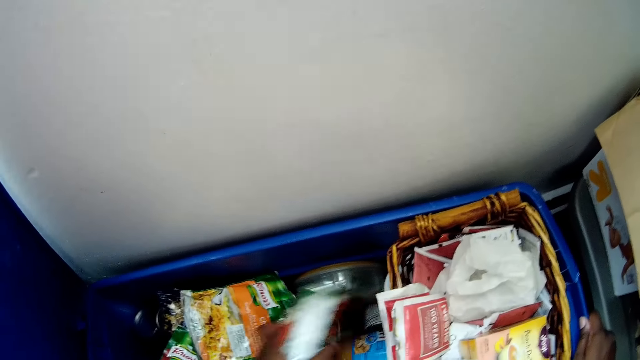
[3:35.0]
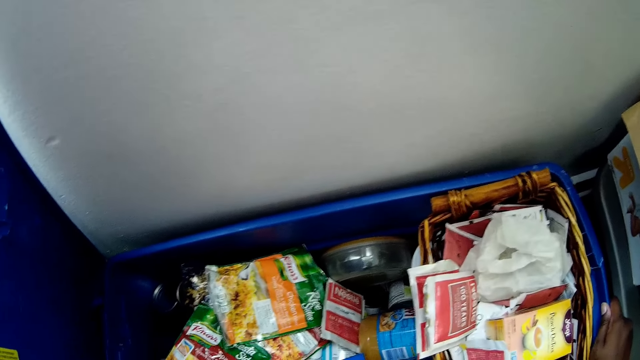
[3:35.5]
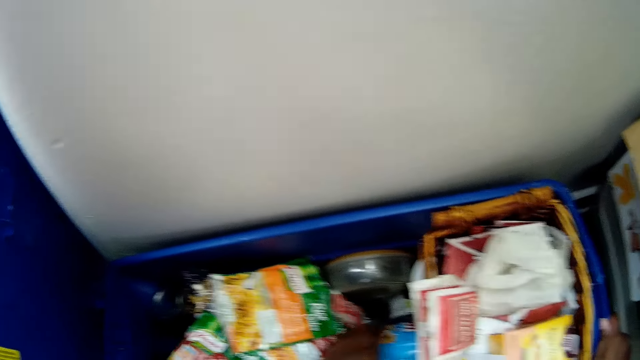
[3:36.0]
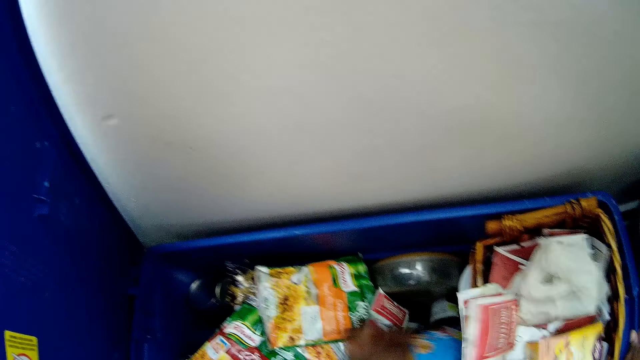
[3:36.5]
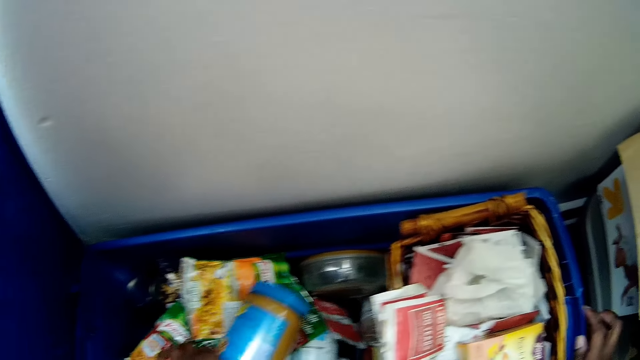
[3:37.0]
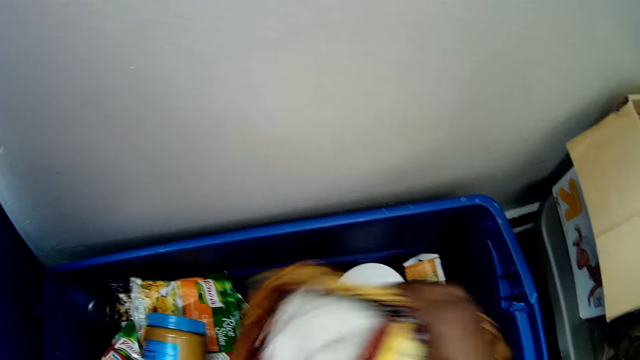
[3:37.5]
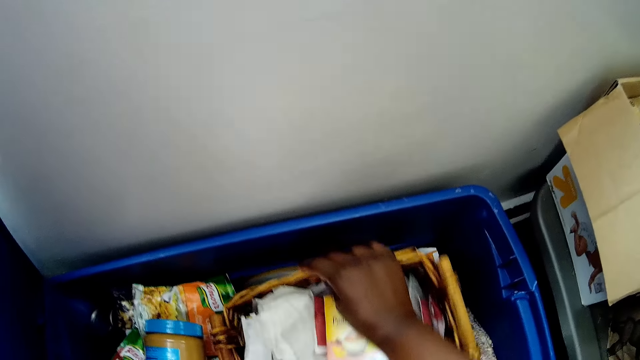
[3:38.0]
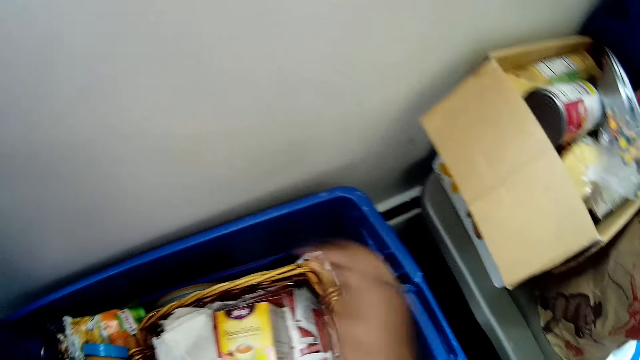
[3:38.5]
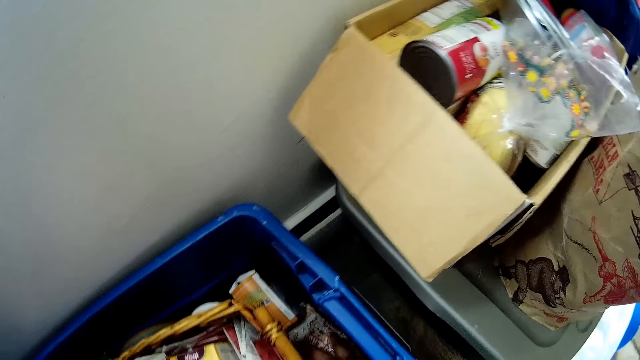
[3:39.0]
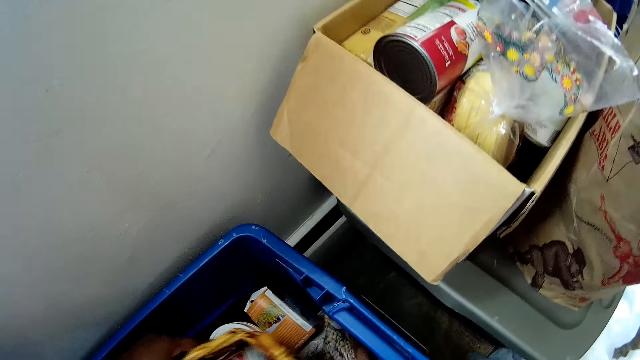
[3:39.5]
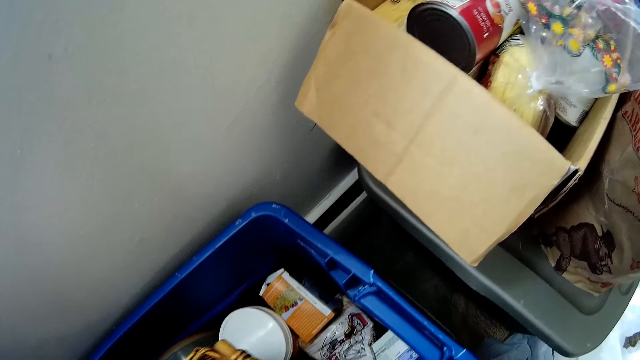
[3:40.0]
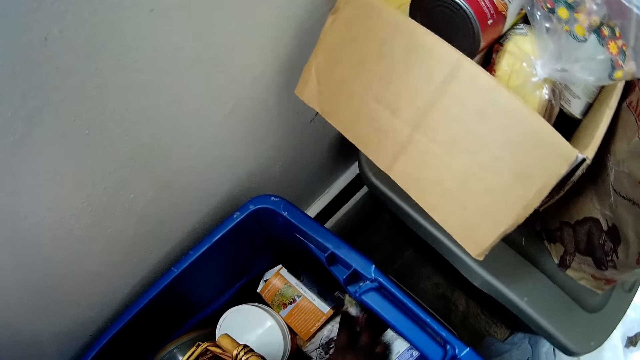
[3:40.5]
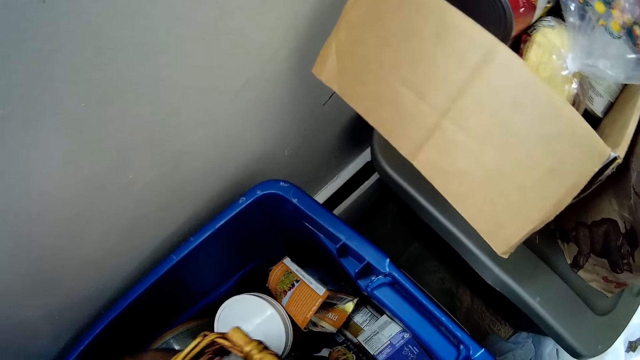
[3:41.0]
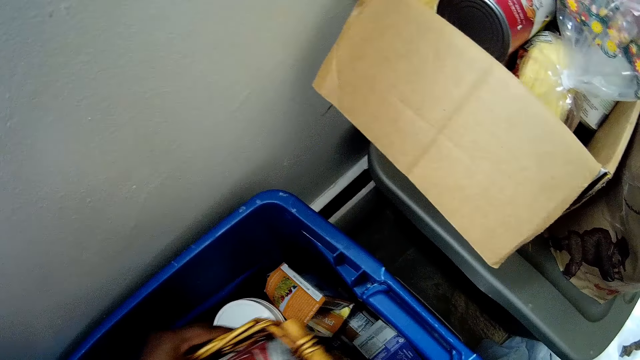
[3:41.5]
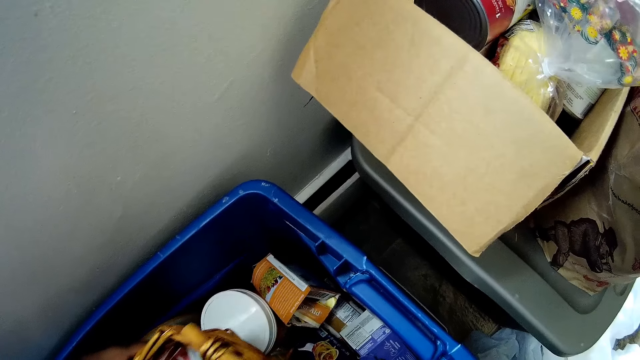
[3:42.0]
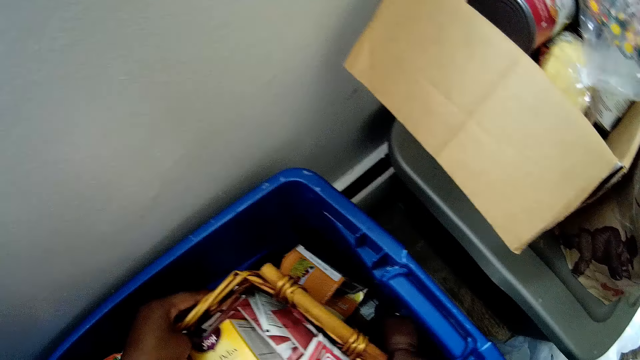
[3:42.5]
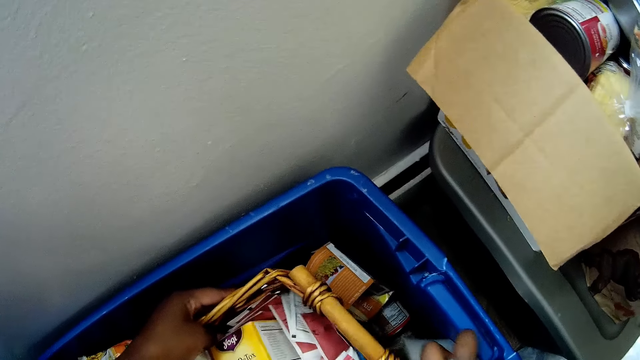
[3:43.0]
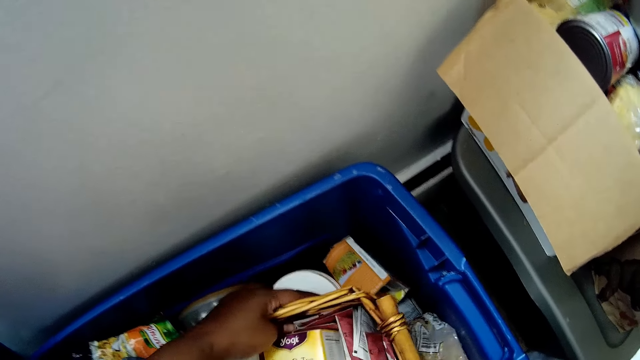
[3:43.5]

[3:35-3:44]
The camera wearer moves something from the container. She moves a bottle from the container. She removes her right hand from the plastic bucket. She arranges the provisions in the plastic bucket with both hands. She moves the basket in the container. She picks up something from the container.

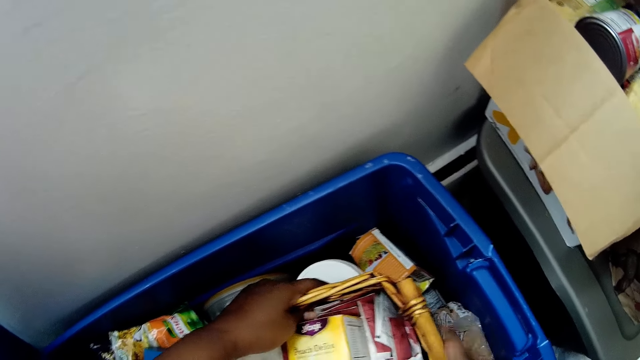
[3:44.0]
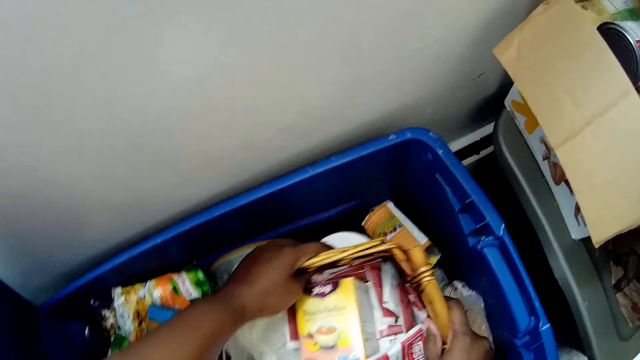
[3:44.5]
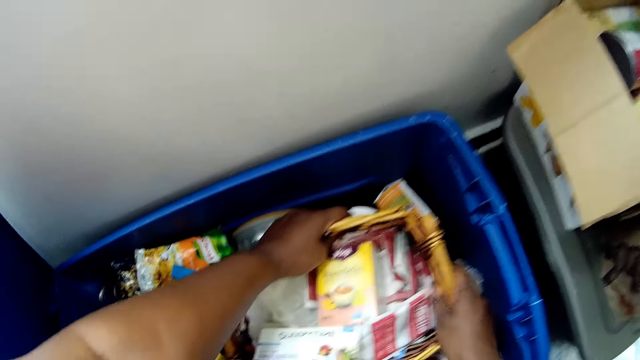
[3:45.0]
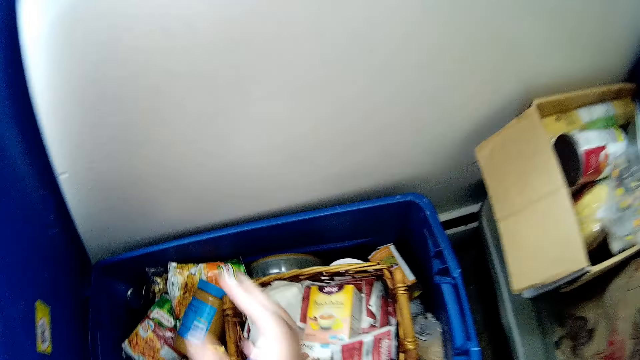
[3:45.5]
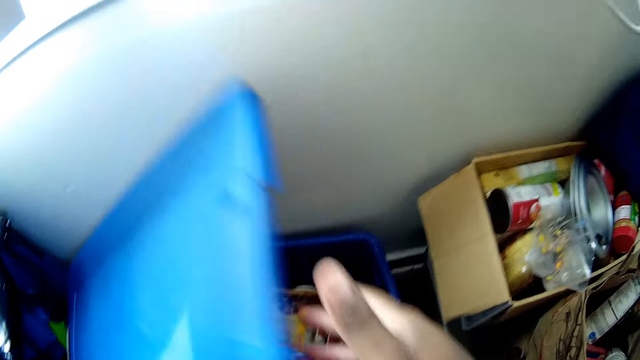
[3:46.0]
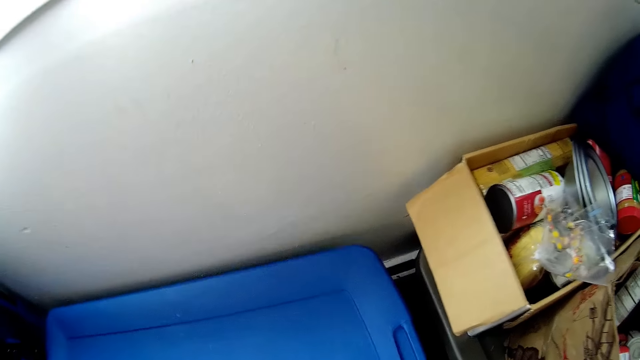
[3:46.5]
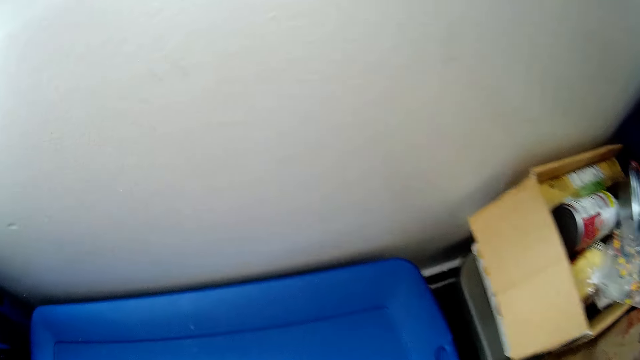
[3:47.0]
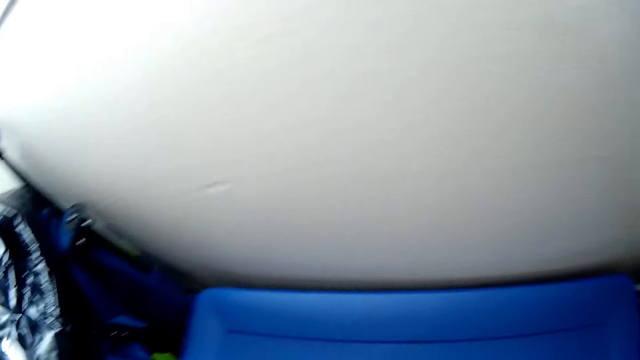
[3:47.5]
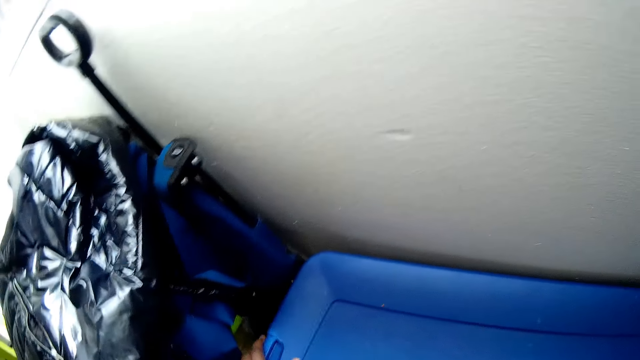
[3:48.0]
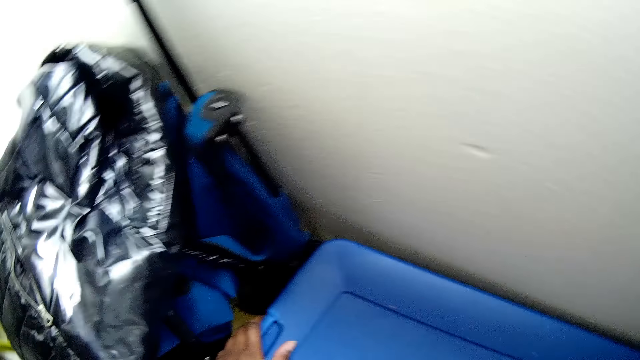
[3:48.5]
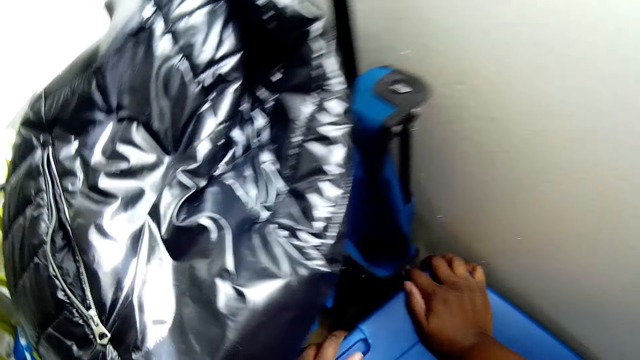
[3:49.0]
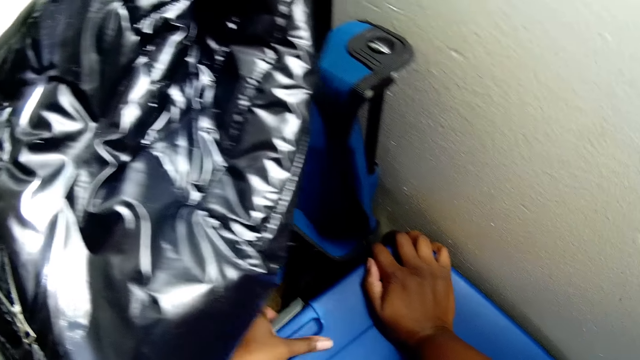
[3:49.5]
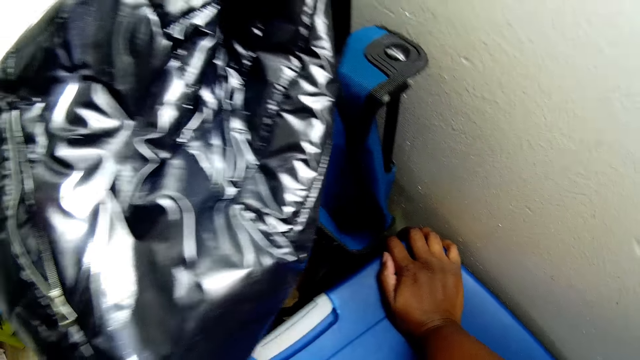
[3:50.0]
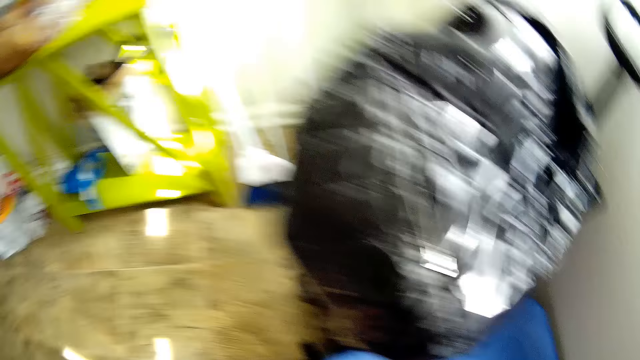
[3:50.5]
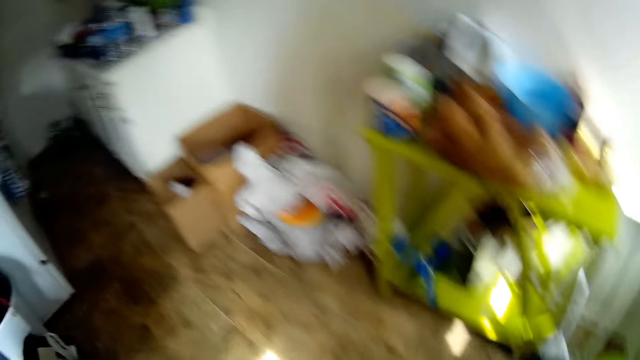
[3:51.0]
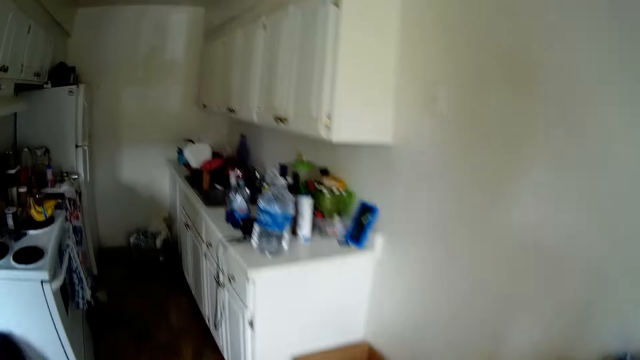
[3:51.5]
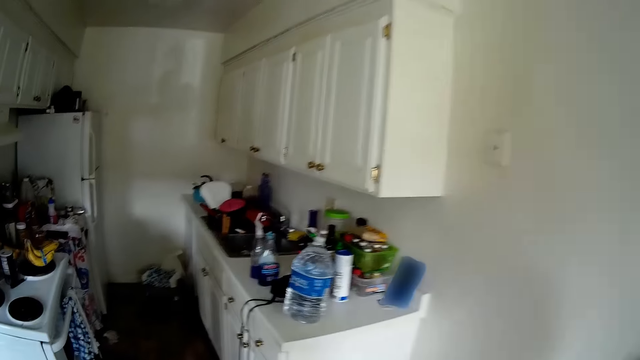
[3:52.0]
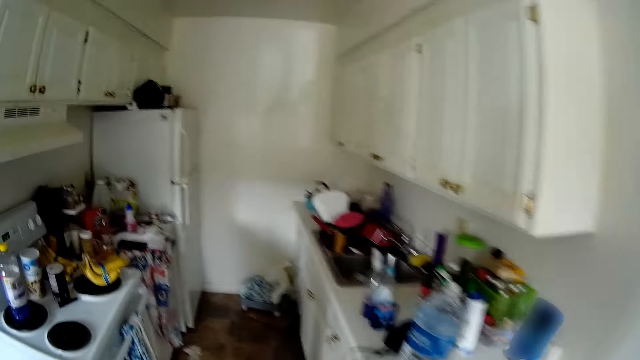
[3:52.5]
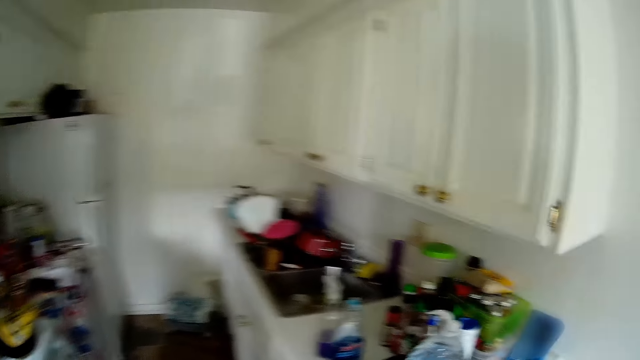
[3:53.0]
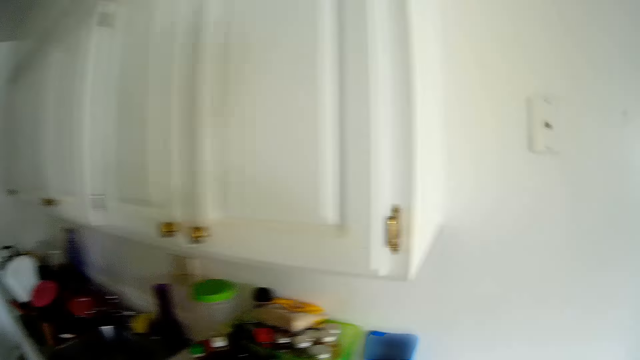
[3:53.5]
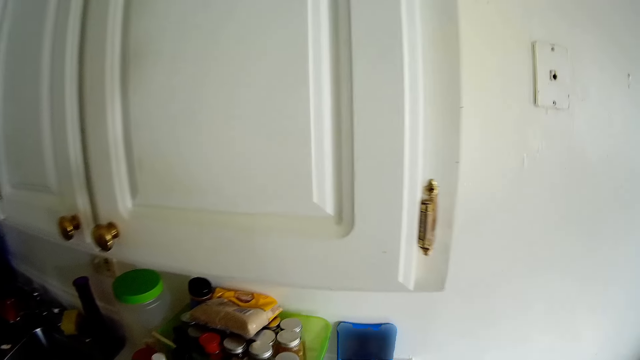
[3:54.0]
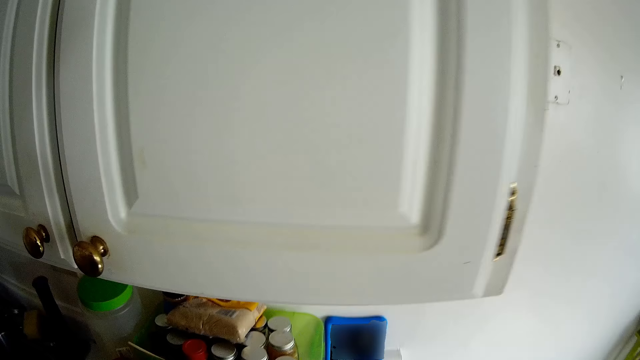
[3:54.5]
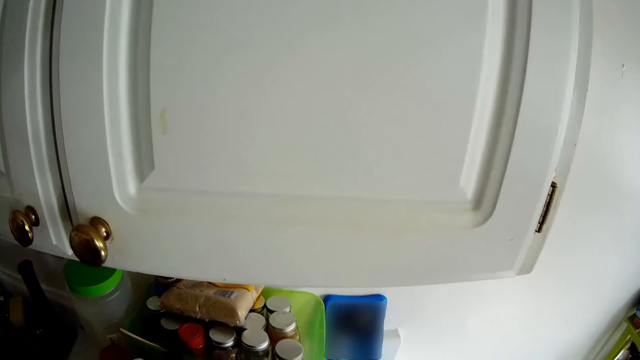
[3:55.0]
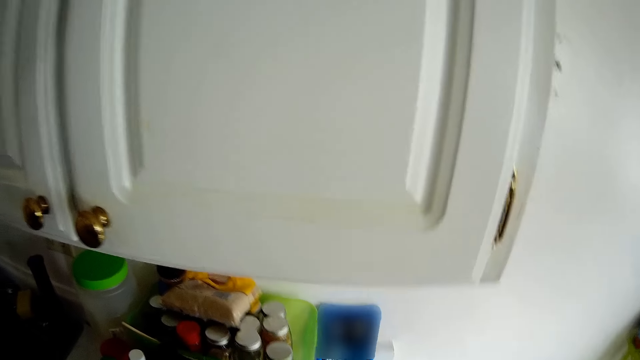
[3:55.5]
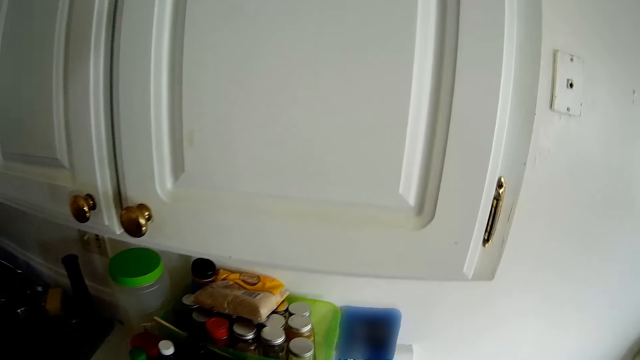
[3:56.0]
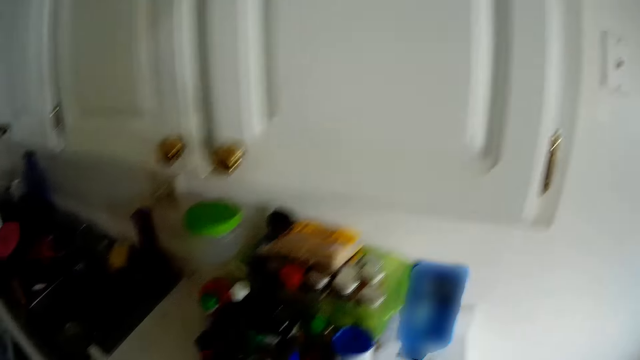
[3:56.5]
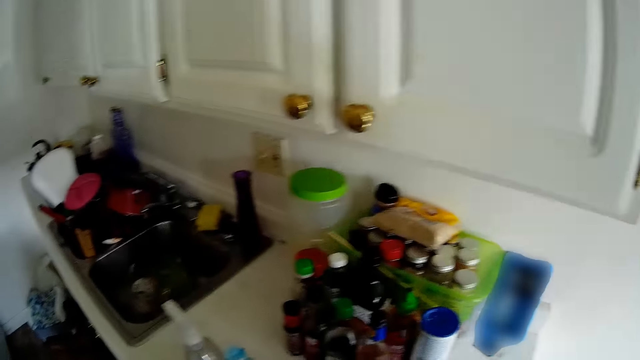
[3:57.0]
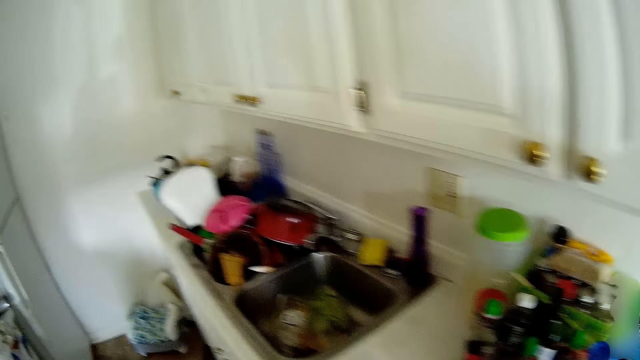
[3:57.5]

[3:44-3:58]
The camera wearer holds the basket in the container. They close the lid of the plastic bucket with both hands. They look around. They move around the kitchen.
